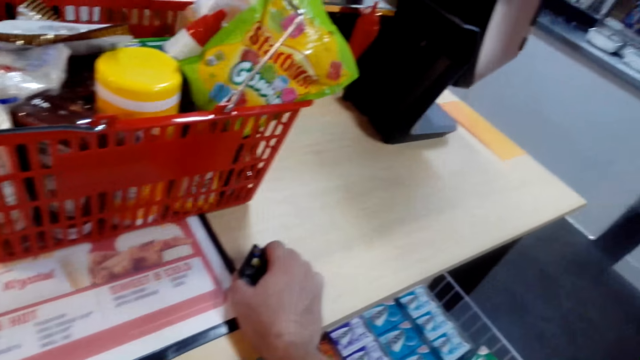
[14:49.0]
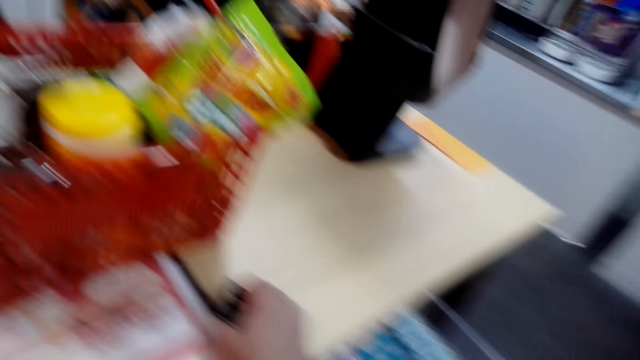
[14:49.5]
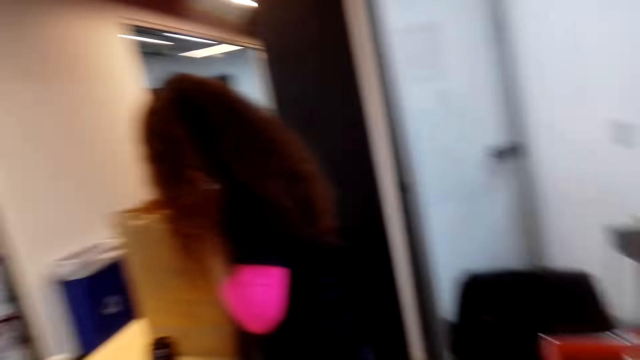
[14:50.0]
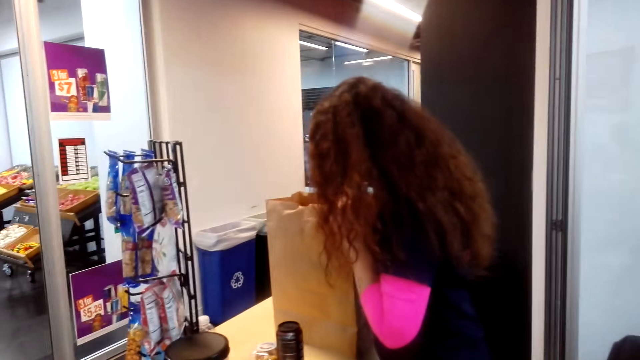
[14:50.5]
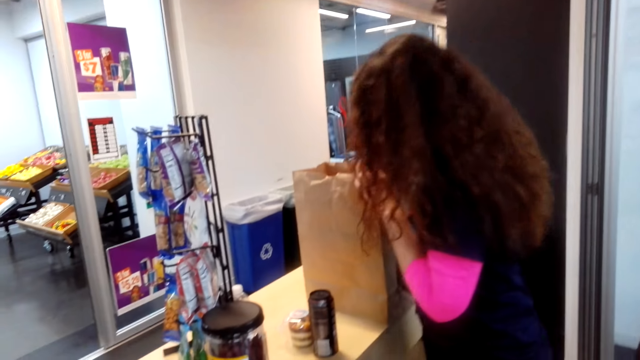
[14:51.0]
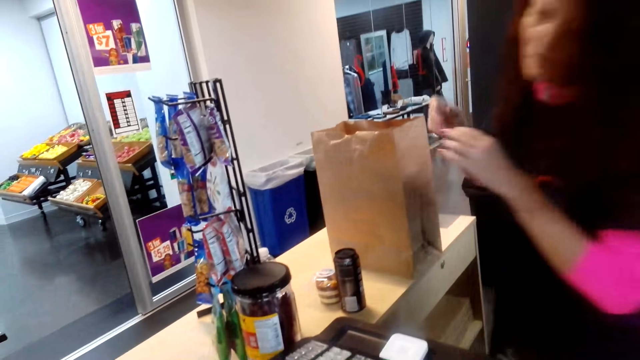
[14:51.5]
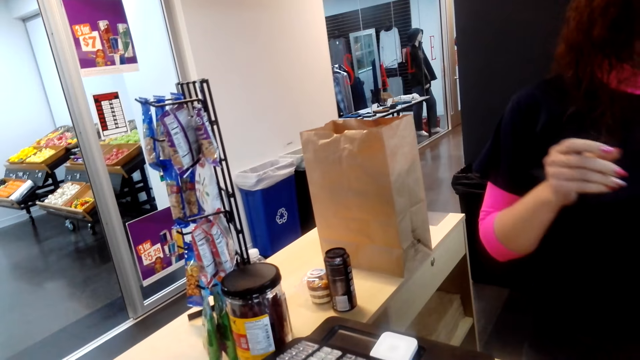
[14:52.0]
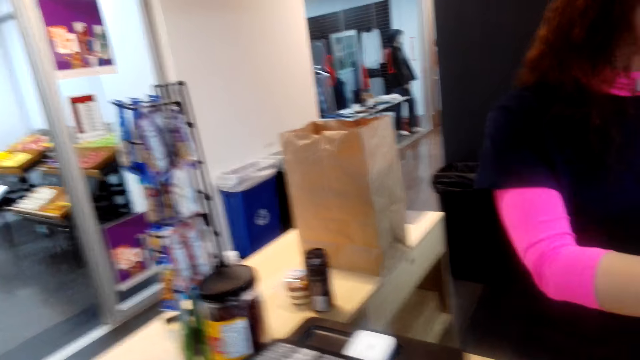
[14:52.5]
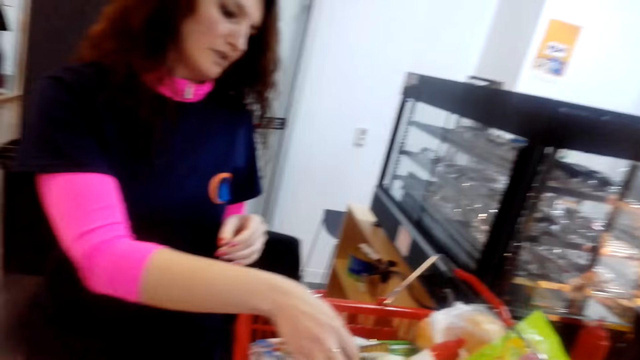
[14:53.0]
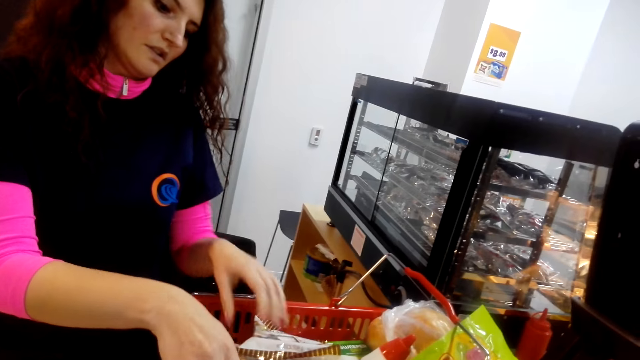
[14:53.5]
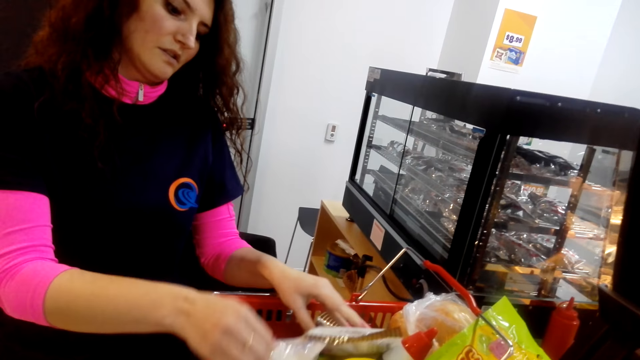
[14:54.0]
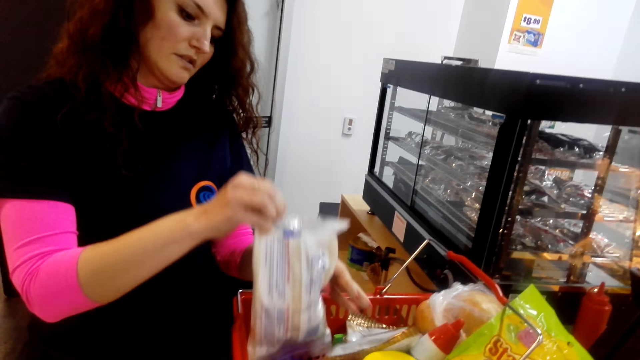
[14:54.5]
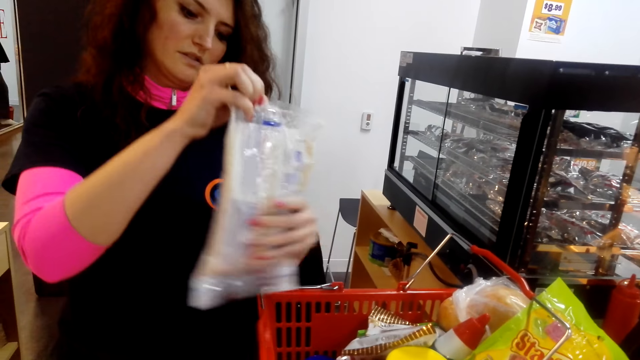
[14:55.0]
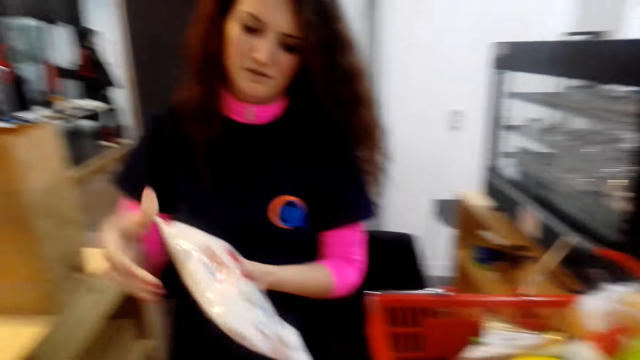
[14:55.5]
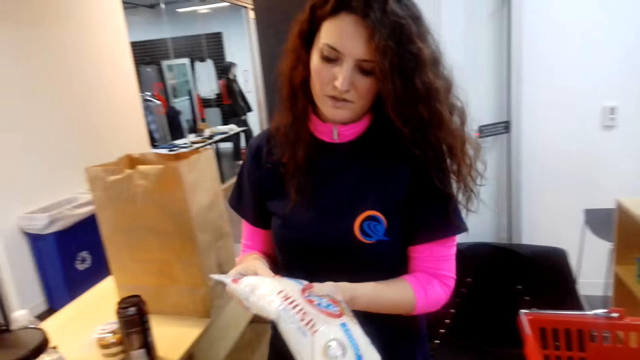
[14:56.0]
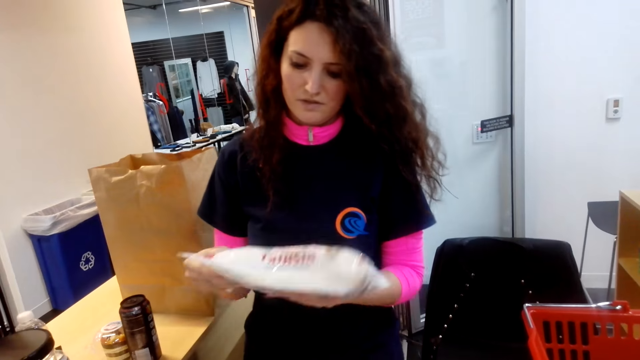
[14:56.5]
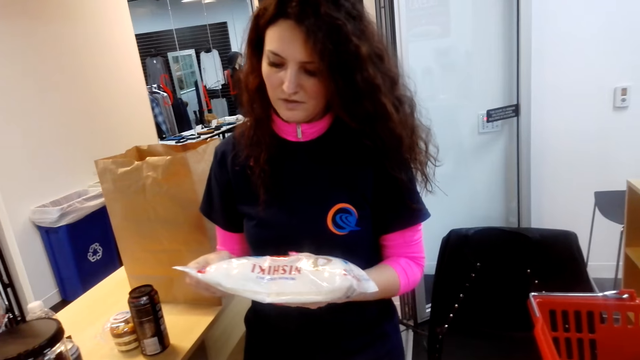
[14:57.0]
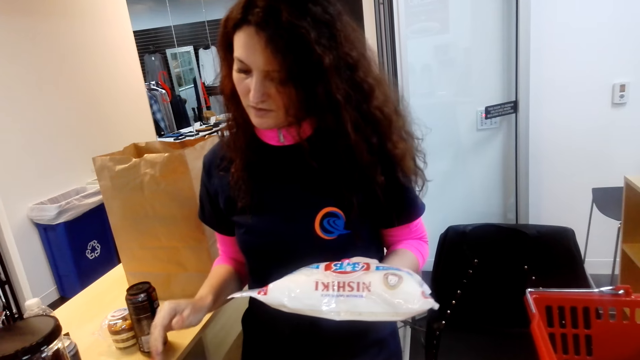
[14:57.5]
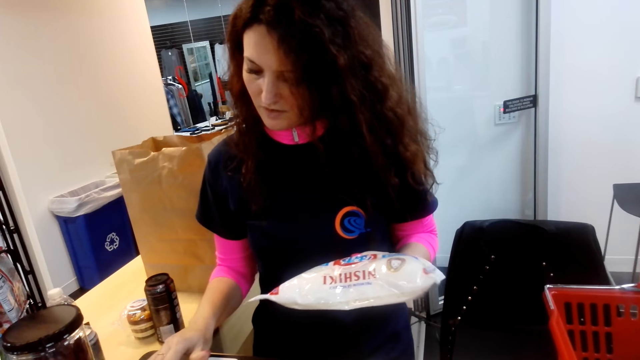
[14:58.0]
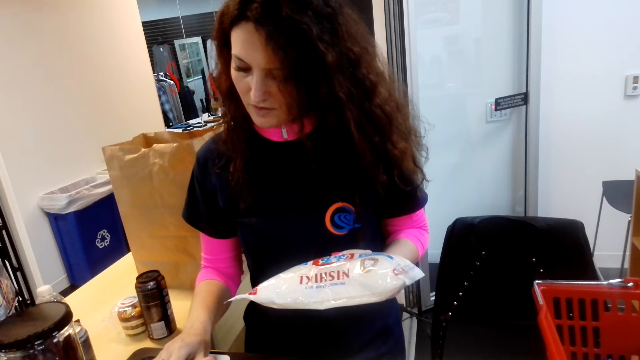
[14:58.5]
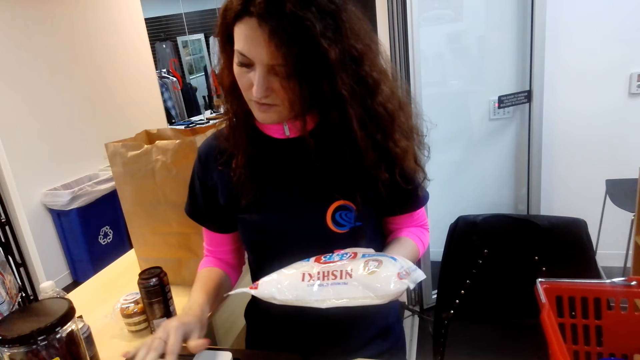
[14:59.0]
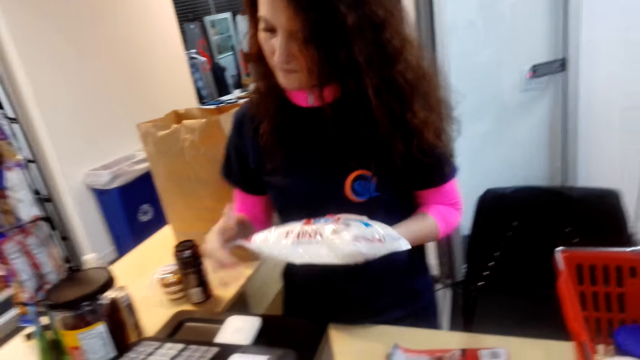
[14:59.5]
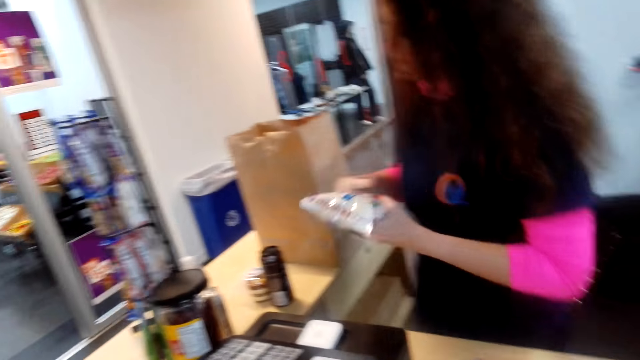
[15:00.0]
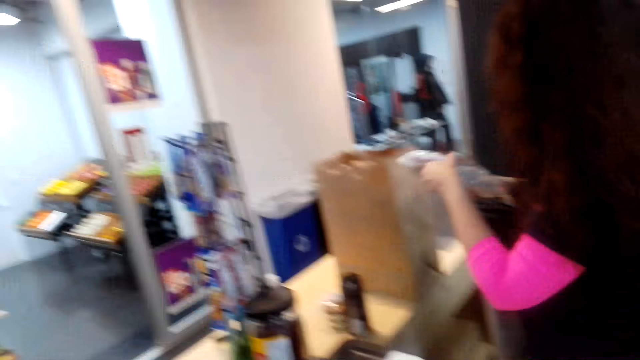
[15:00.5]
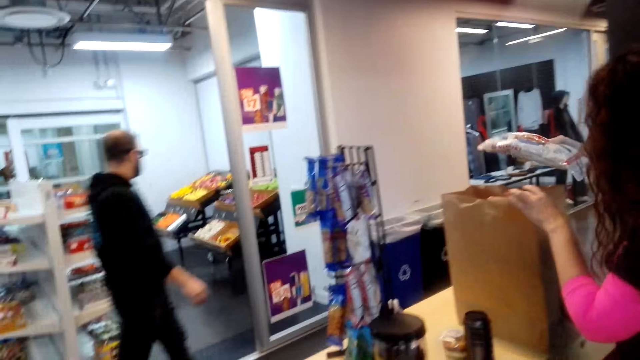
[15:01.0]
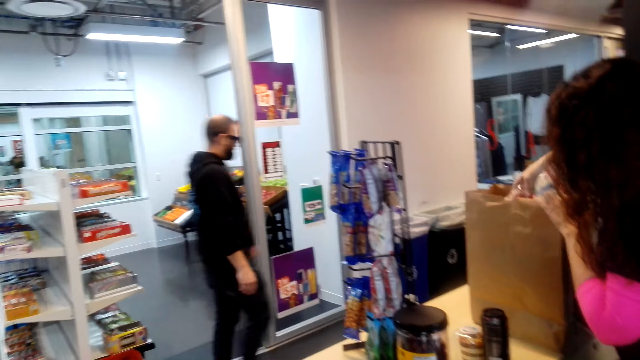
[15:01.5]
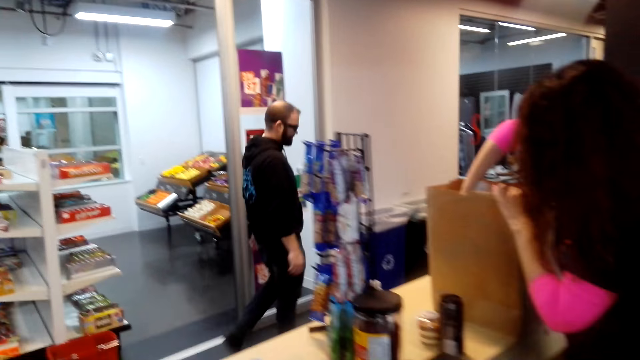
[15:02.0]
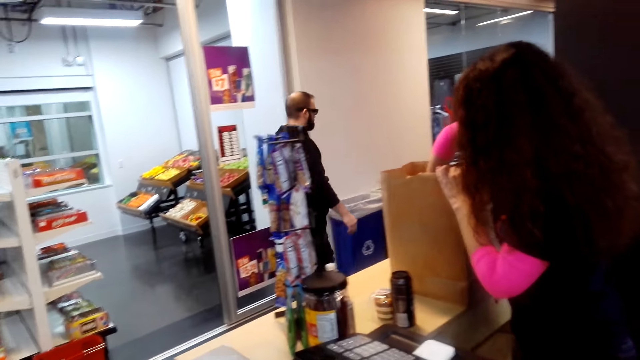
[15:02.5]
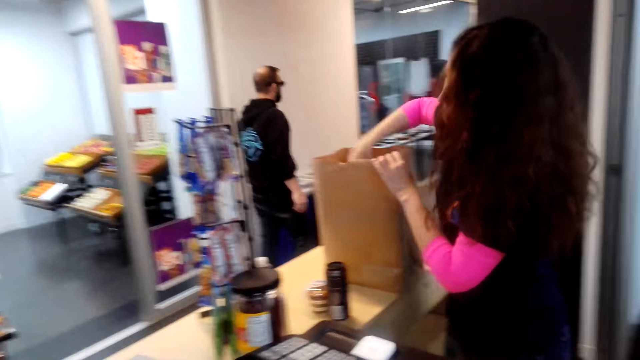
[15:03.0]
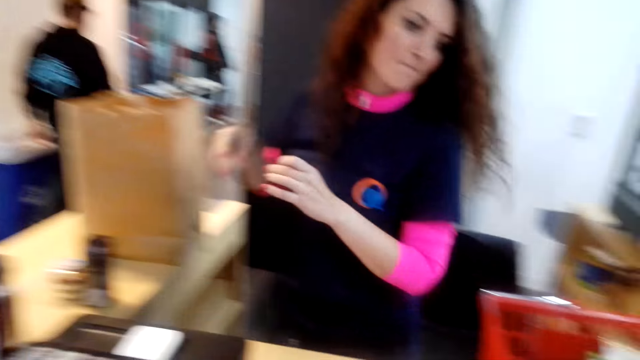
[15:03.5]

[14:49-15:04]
A person packs the stuff. The person calculates the prices of the stuff bought using a counter machine. The person packs the stuff.

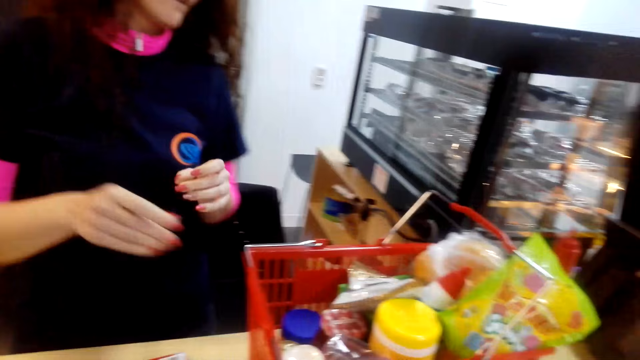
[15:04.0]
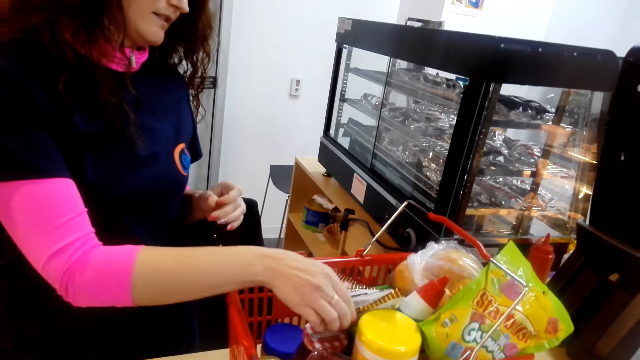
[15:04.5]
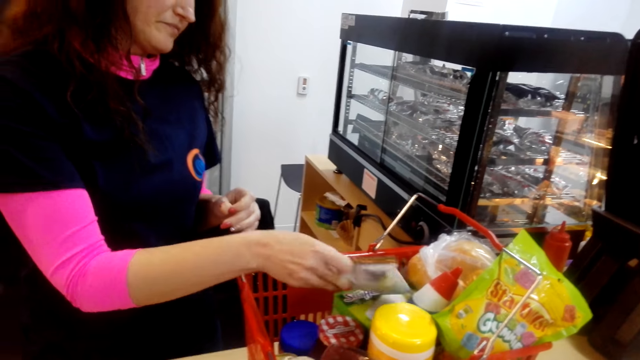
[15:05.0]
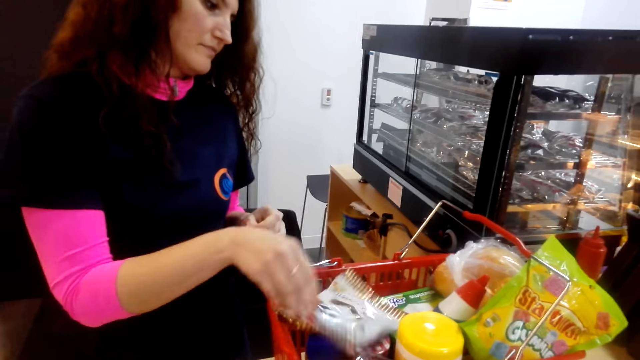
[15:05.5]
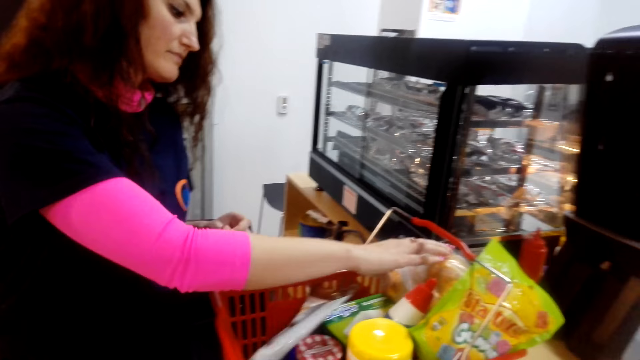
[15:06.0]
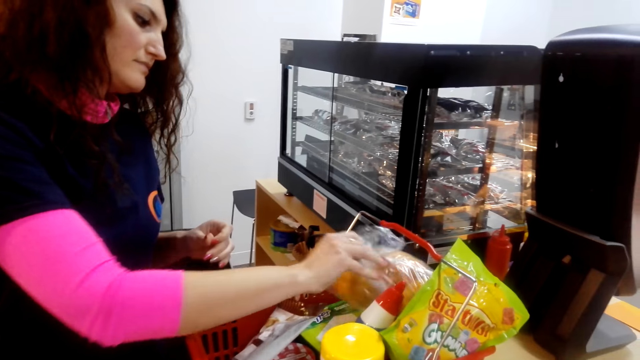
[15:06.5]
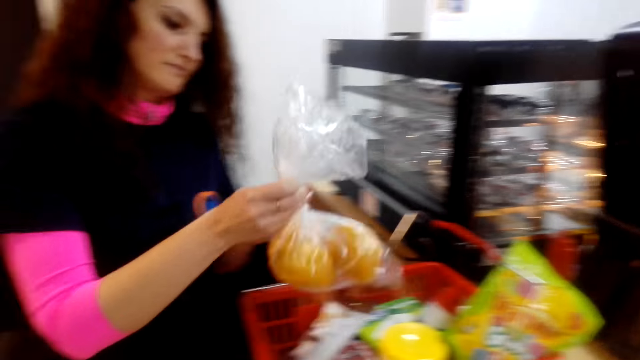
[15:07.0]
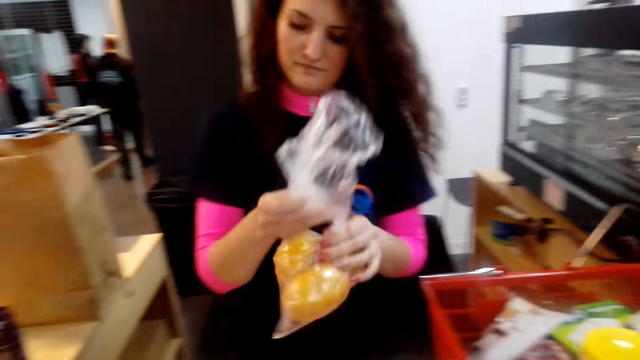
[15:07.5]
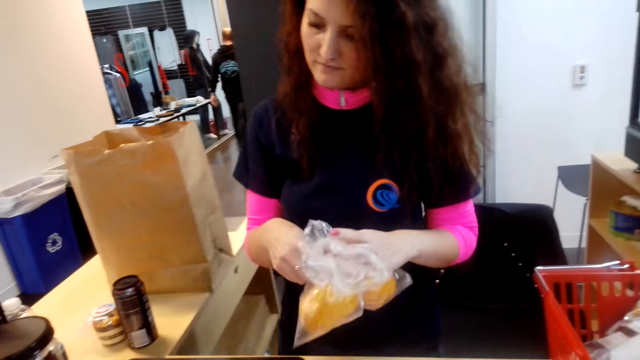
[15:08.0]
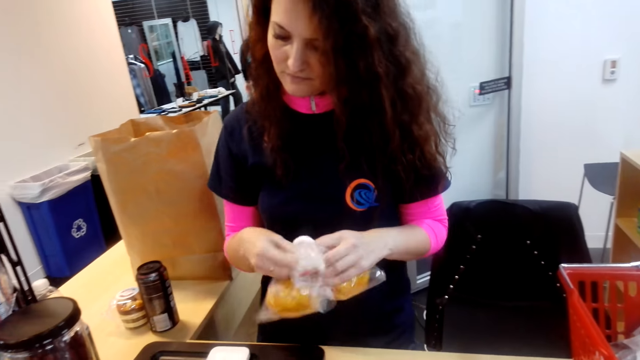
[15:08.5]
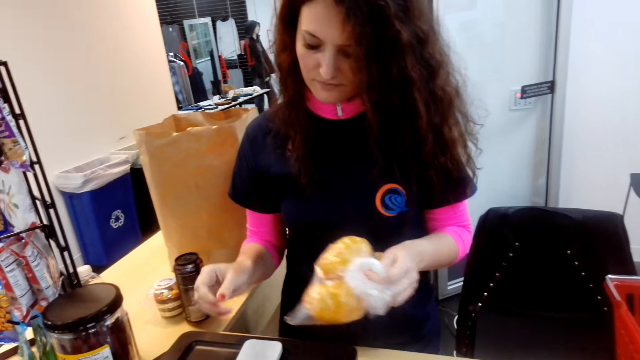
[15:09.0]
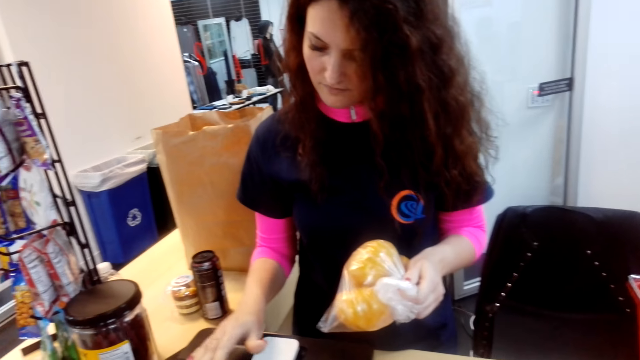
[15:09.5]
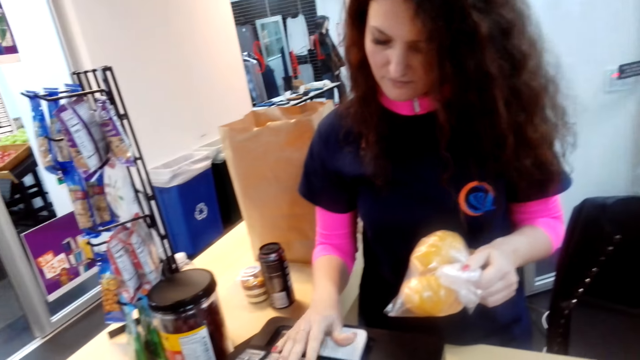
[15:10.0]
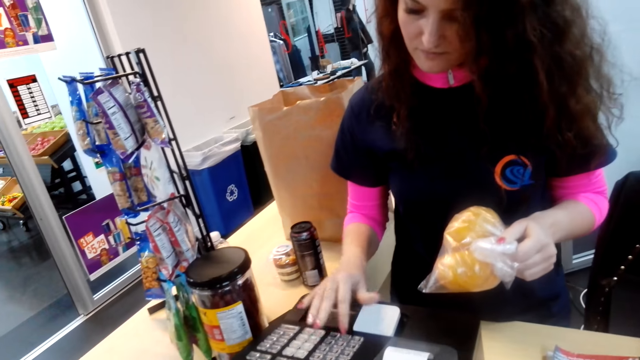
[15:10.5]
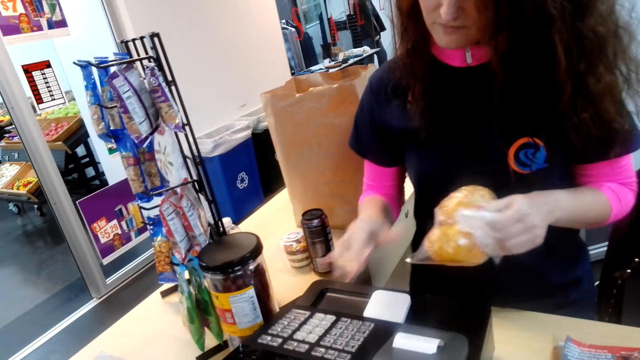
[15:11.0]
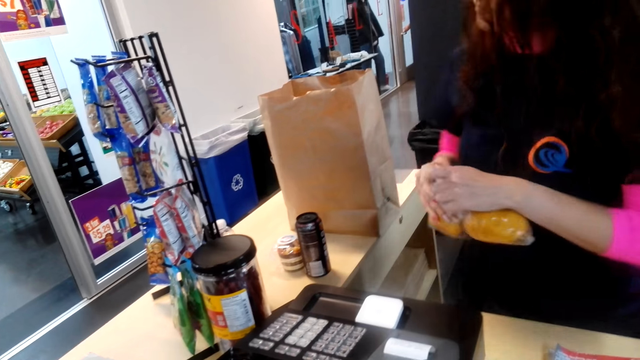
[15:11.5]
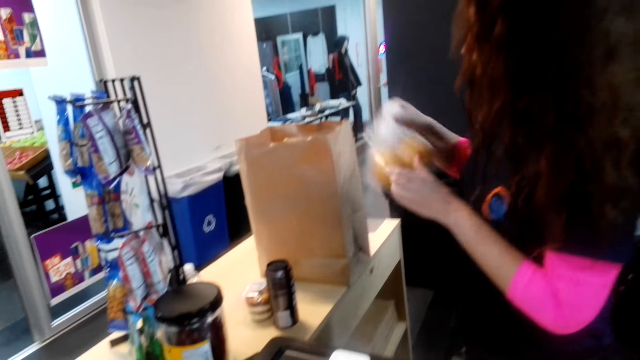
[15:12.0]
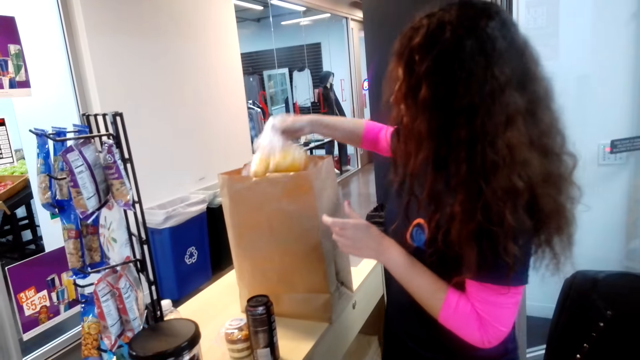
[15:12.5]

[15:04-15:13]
A person calculates the prices of the stuff bought using a counter machine.
